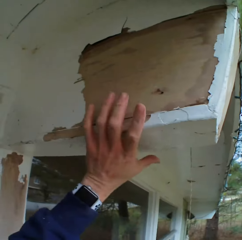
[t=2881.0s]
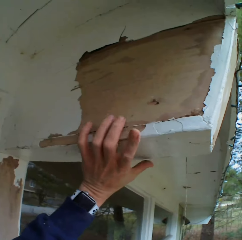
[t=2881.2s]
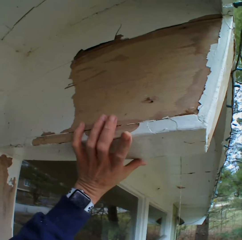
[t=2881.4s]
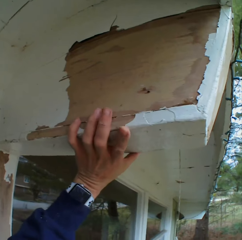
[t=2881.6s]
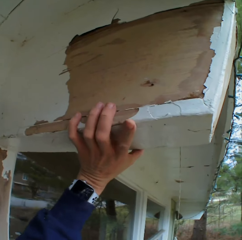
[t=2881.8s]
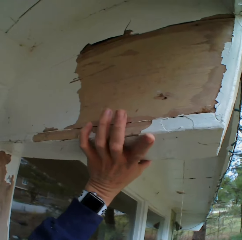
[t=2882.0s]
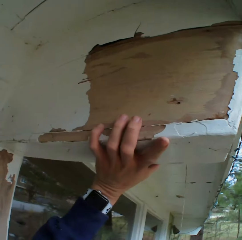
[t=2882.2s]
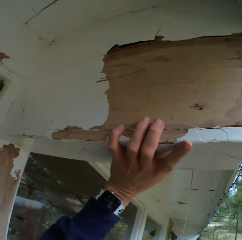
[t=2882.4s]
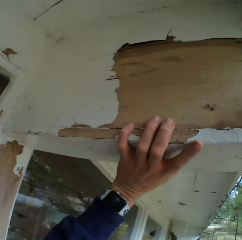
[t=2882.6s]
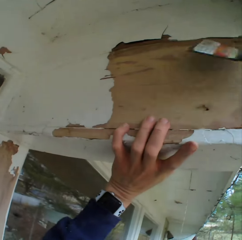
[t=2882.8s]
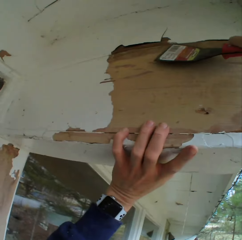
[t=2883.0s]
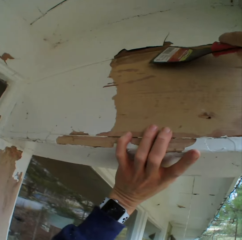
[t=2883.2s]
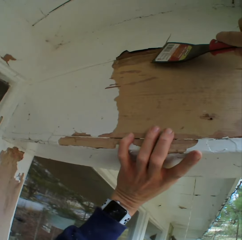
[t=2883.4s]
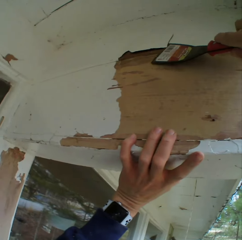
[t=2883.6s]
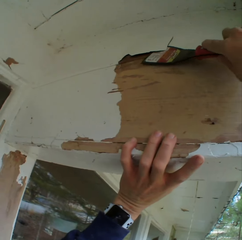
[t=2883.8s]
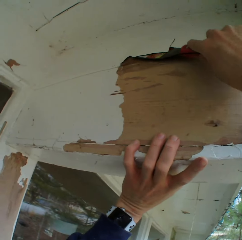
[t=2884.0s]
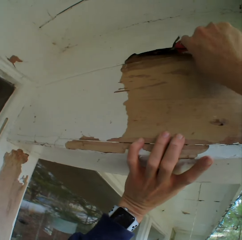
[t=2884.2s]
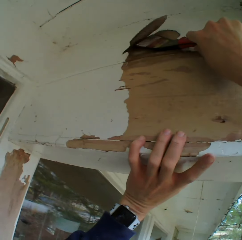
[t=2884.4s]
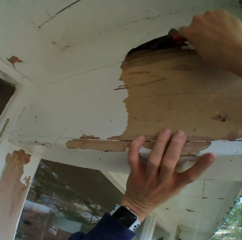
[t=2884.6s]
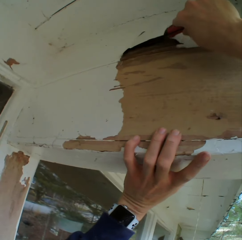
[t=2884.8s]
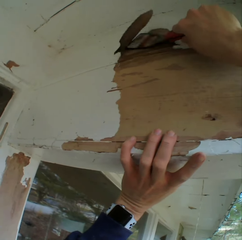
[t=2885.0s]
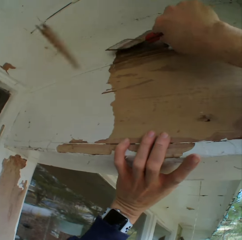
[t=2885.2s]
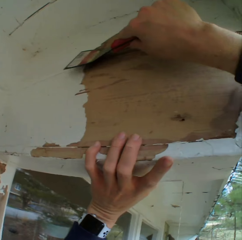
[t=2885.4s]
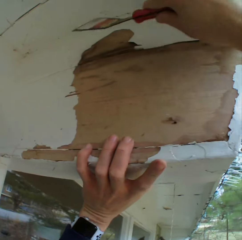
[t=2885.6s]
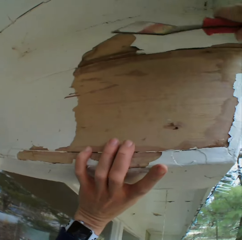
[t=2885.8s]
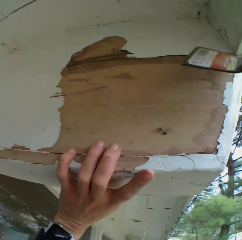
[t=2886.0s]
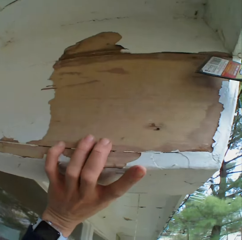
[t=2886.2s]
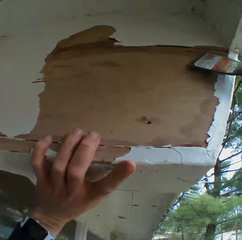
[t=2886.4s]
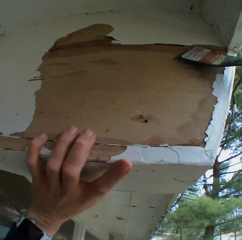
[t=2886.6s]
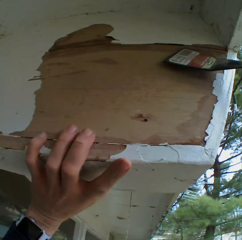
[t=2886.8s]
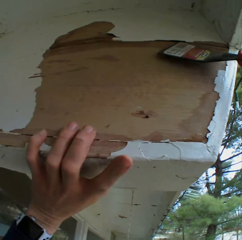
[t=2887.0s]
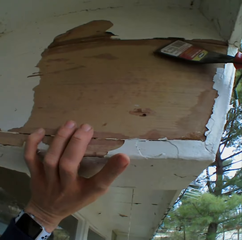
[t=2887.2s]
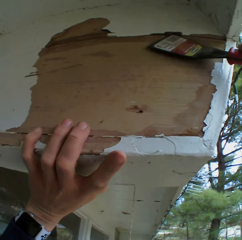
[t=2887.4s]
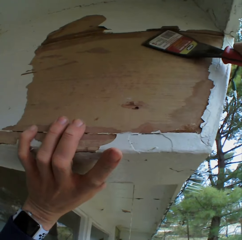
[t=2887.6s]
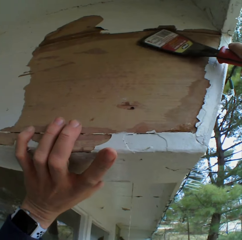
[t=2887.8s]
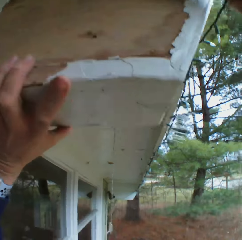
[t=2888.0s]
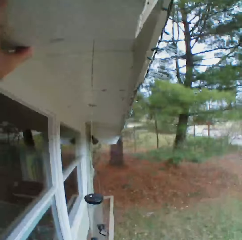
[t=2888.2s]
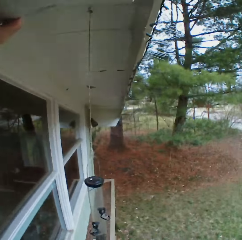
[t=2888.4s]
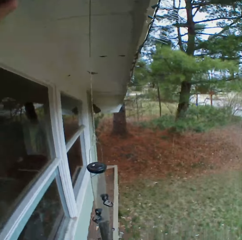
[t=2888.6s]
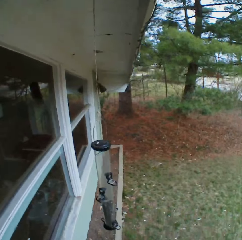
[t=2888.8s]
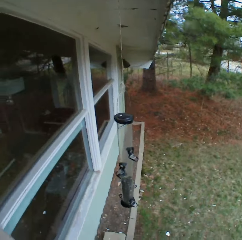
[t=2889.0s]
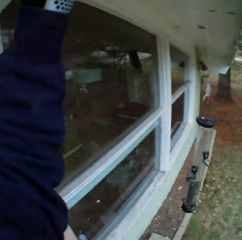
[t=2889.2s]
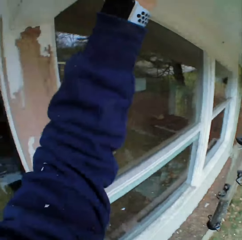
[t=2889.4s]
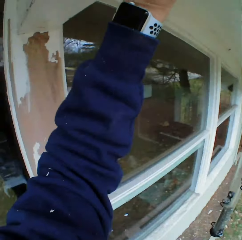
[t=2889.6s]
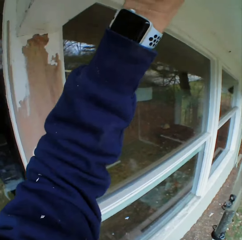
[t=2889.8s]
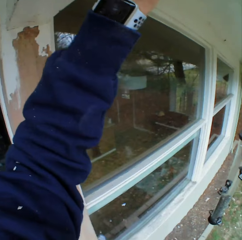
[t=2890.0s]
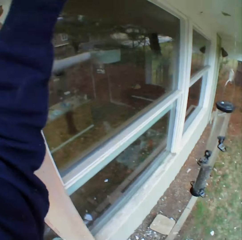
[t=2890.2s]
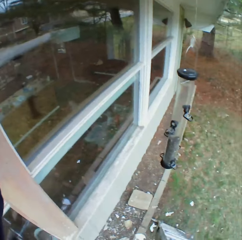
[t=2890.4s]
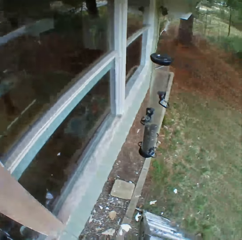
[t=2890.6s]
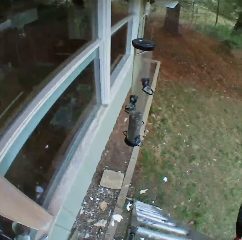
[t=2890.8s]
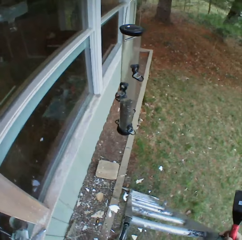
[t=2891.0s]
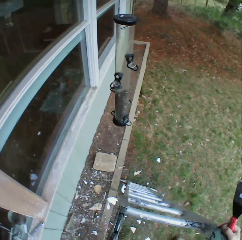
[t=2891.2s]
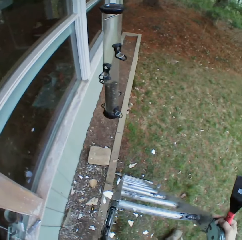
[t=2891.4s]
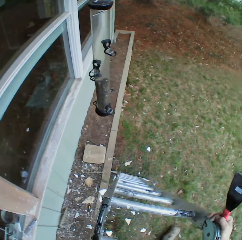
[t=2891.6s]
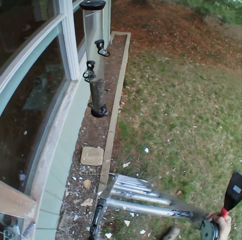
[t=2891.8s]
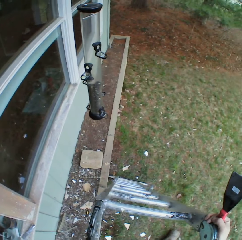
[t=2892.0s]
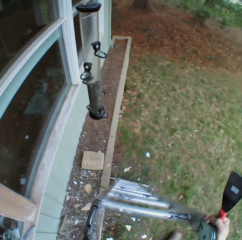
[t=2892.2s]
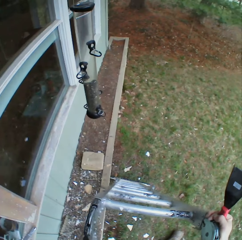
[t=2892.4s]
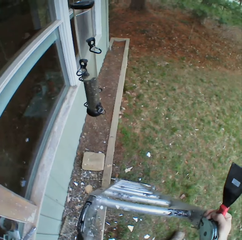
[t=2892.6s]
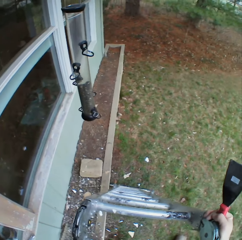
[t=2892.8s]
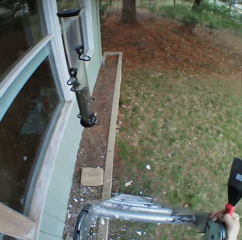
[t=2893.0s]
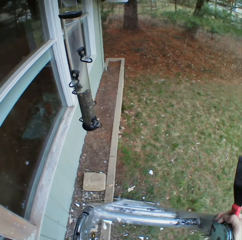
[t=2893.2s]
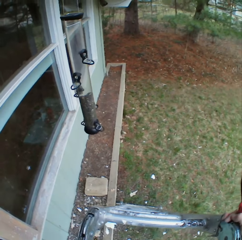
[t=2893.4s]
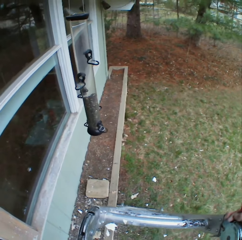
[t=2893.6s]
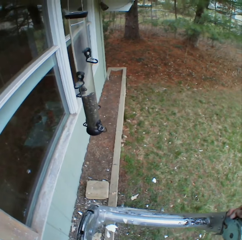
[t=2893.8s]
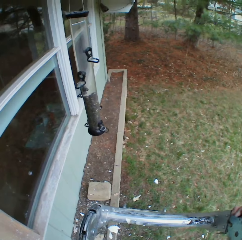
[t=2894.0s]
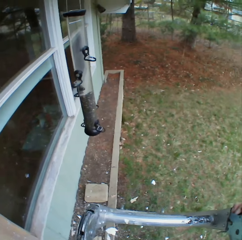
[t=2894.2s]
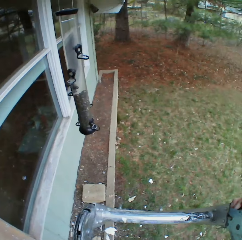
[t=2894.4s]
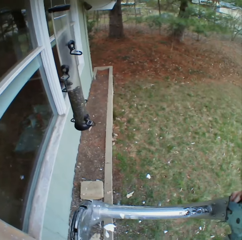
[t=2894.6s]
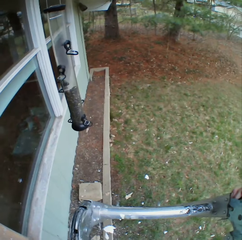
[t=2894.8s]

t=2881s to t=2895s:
The camera wearer holds the wooden bar. They remove the paints on the wooden bar with a chisel. They look around.

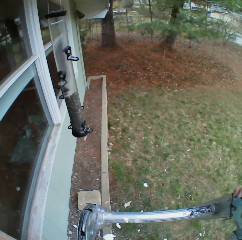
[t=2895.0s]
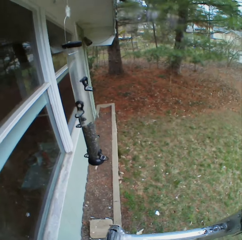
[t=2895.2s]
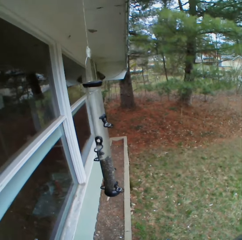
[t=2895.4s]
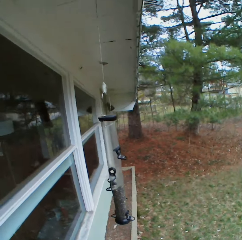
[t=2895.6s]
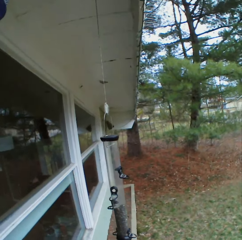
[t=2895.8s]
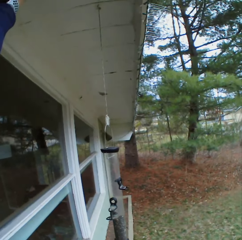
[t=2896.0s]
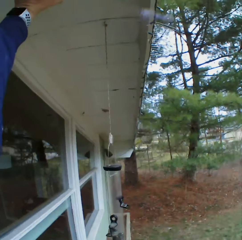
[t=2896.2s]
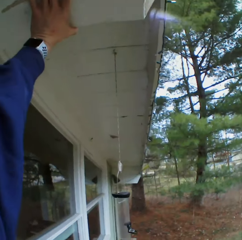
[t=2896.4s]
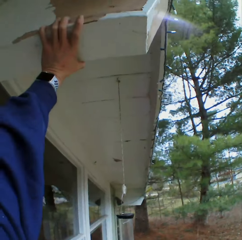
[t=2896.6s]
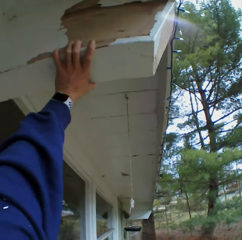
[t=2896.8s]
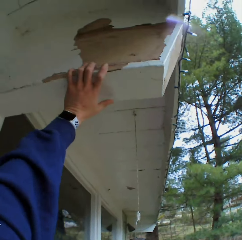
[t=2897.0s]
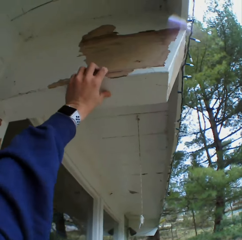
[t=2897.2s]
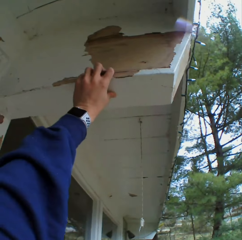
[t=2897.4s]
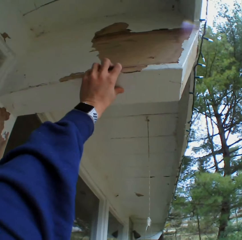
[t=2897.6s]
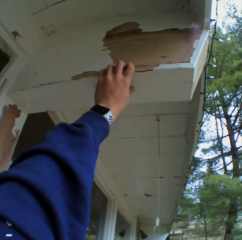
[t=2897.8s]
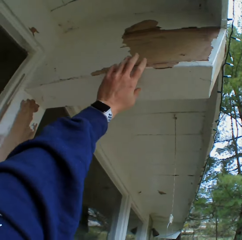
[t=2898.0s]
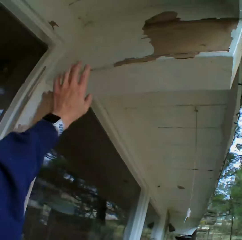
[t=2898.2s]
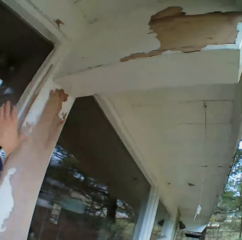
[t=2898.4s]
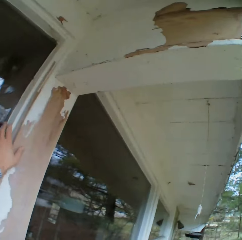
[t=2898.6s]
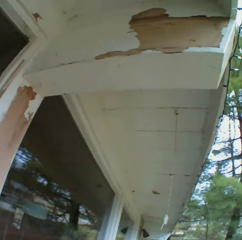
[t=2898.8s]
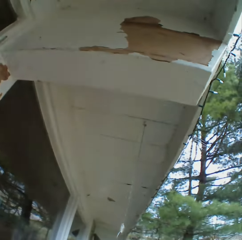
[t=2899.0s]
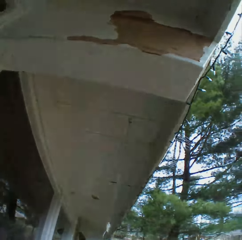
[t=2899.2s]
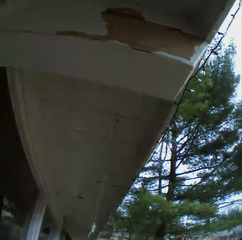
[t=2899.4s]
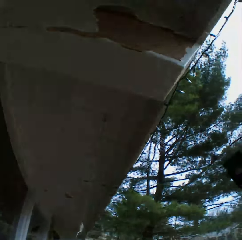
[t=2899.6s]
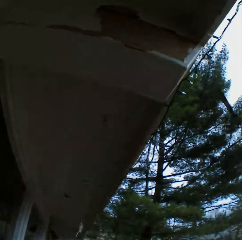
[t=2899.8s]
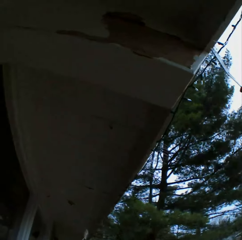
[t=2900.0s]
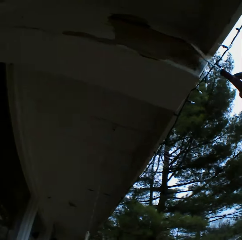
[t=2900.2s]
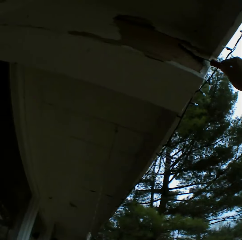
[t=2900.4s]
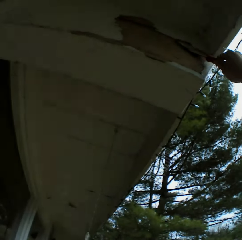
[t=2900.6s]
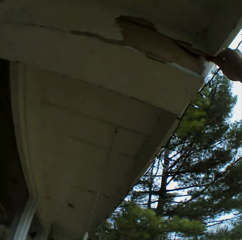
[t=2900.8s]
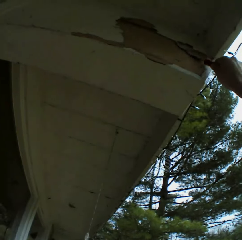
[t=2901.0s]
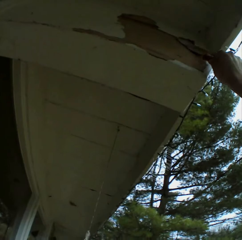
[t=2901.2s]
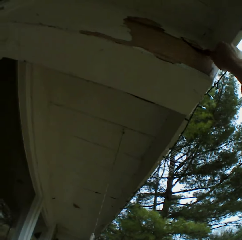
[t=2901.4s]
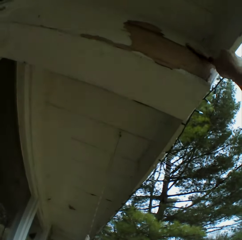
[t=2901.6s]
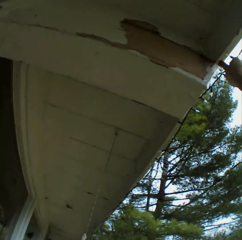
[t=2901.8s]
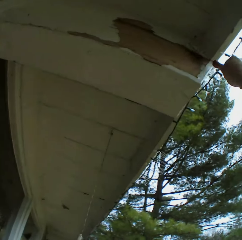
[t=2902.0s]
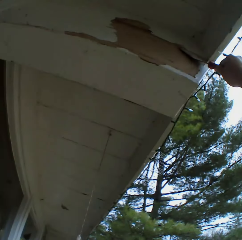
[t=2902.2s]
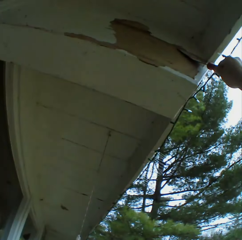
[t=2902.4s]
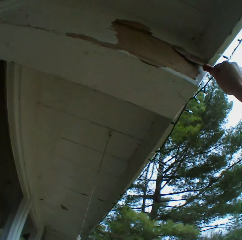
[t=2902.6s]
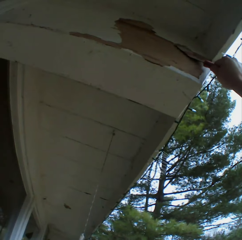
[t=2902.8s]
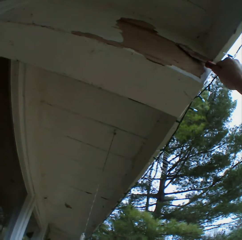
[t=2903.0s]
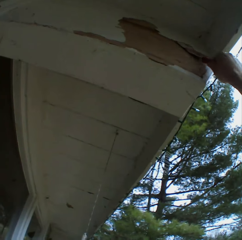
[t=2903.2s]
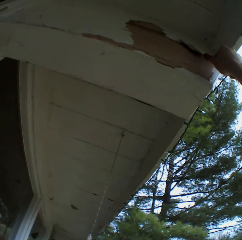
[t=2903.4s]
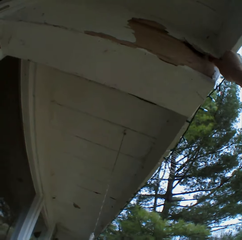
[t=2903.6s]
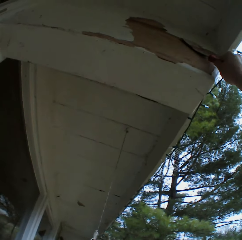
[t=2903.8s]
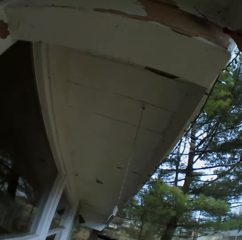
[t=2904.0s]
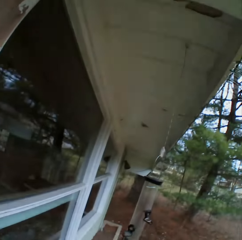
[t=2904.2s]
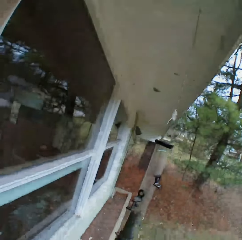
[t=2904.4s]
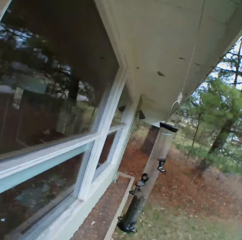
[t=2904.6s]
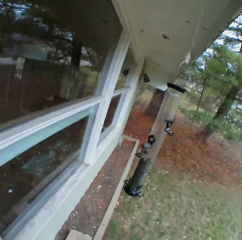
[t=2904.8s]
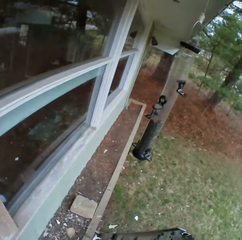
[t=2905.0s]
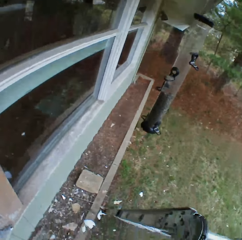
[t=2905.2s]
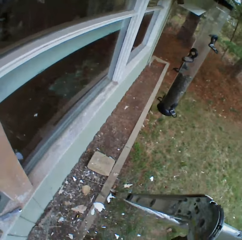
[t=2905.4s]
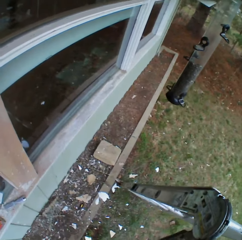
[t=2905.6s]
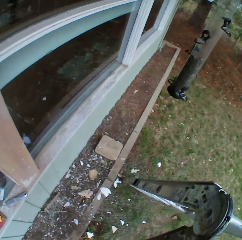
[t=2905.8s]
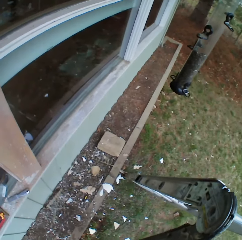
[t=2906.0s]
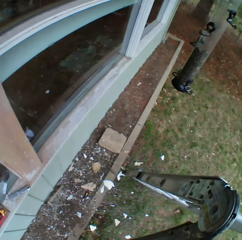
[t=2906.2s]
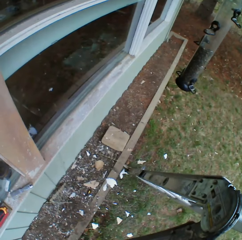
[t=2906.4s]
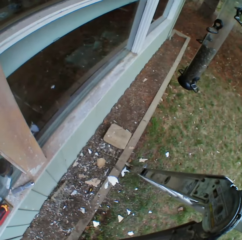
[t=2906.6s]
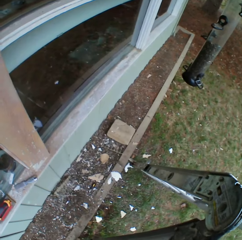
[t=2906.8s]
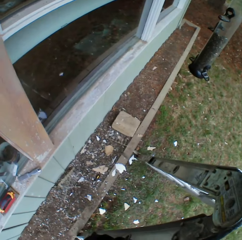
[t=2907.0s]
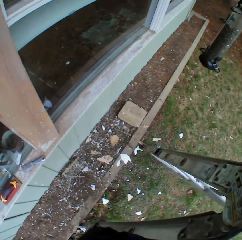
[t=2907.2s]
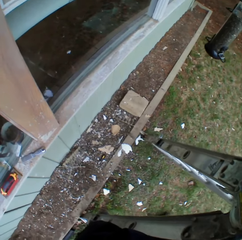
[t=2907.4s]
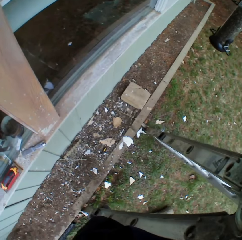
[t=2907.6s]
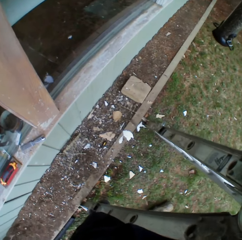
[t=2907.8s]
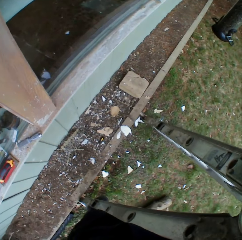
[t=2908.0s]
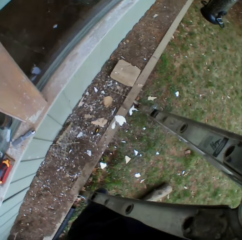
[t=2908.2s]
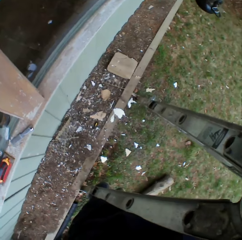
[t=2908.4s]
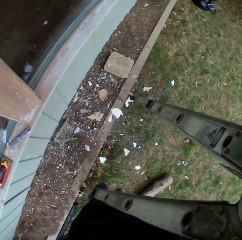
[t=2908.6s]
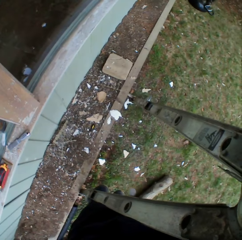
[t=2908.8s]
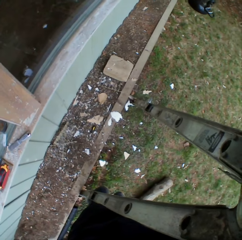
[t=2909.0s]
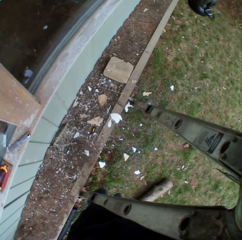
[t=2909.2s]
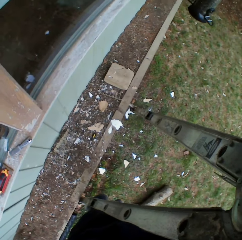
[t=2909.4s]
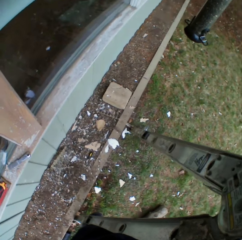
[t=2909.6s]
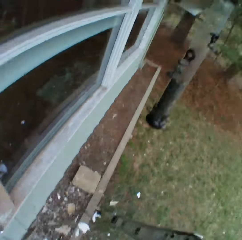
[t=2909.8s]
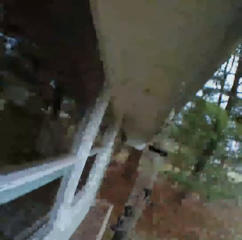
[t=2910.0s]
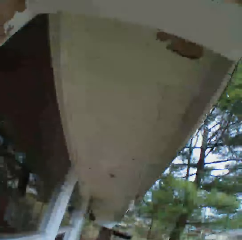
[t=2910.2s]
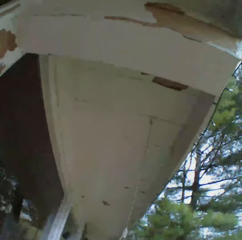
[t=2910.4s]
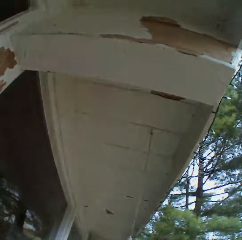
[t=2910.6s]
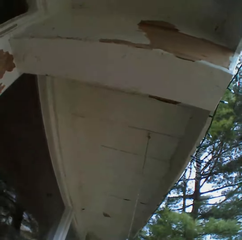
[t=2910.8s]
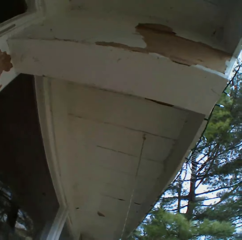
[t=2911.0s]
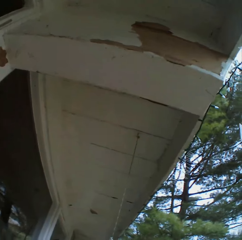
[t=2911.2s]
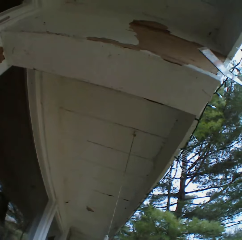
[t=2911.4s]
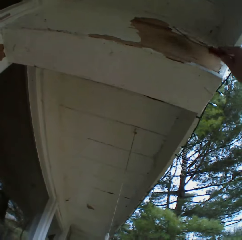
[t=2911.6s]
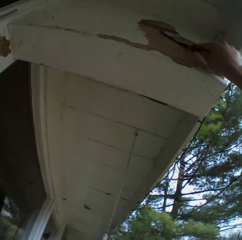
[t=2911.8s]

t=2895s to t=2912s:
The camera wearer squeezes the wooden bar with his hand. He holds the block. He removes the color on the wooden bar with a chisel. He looks around, stares down at the ground, and looks around.
